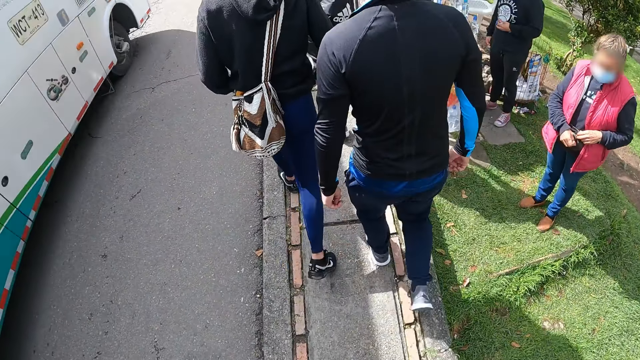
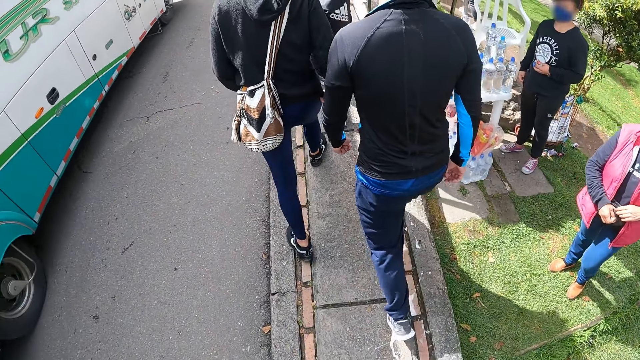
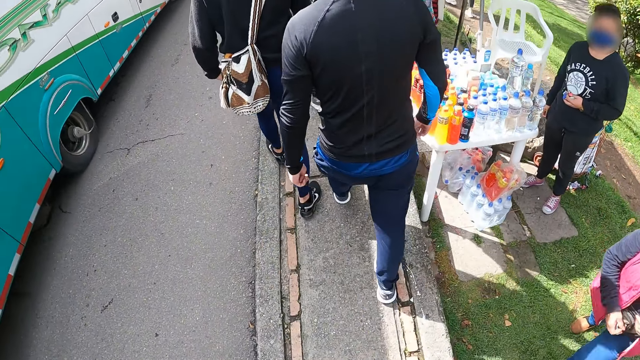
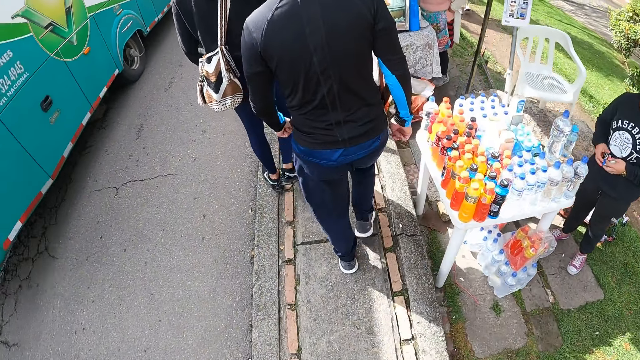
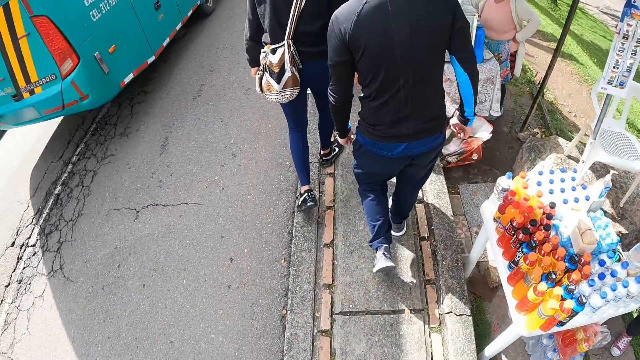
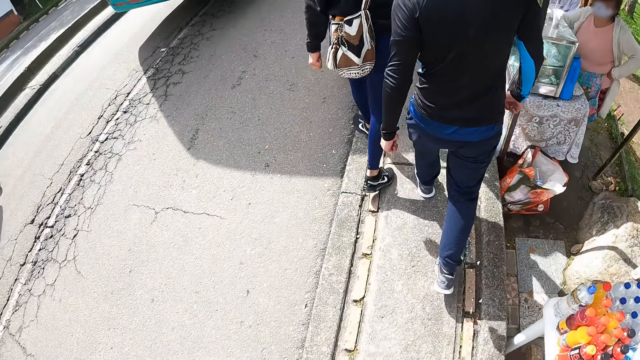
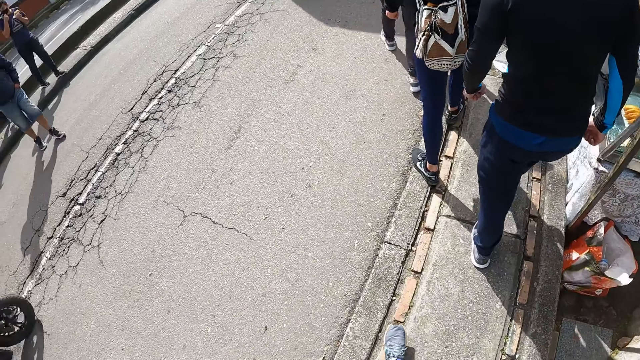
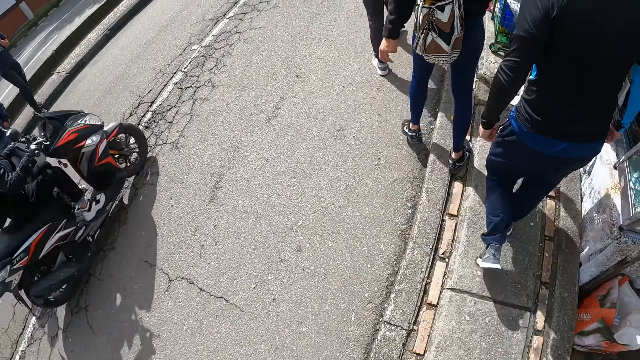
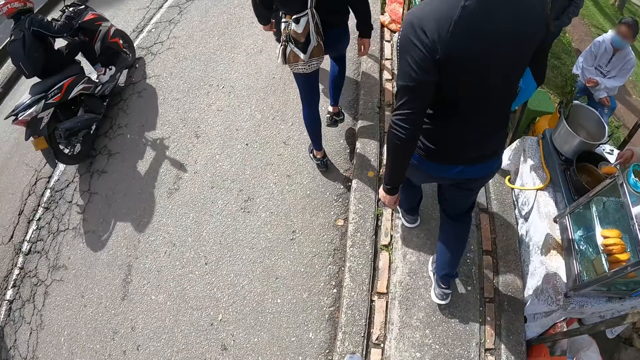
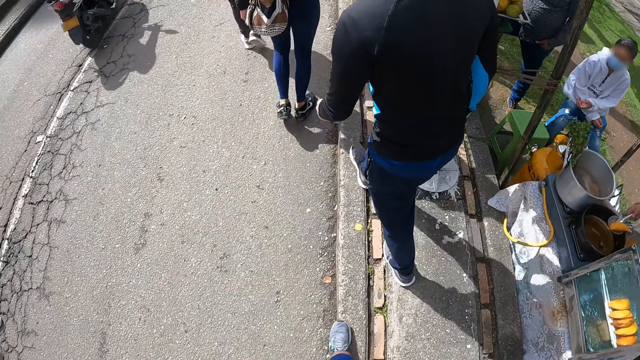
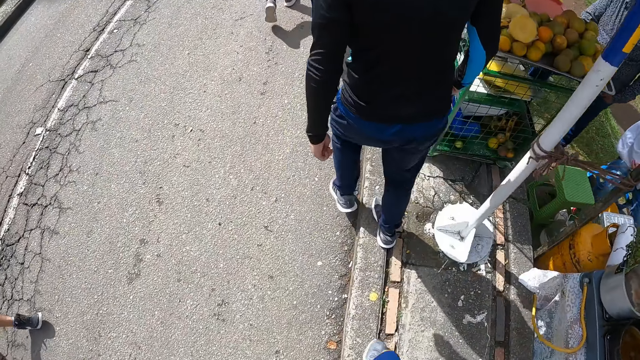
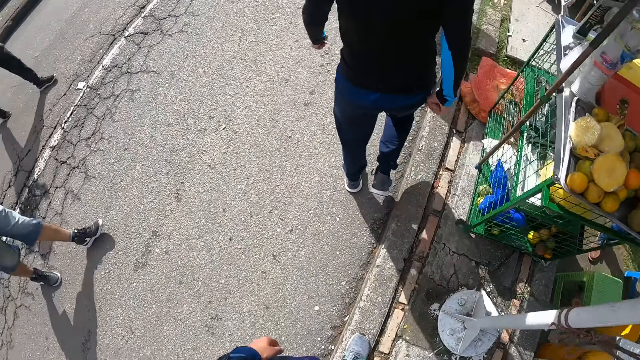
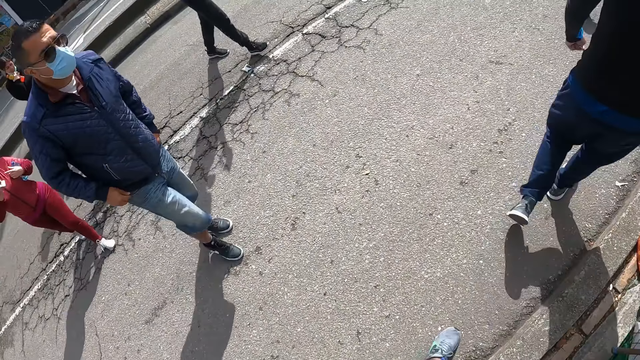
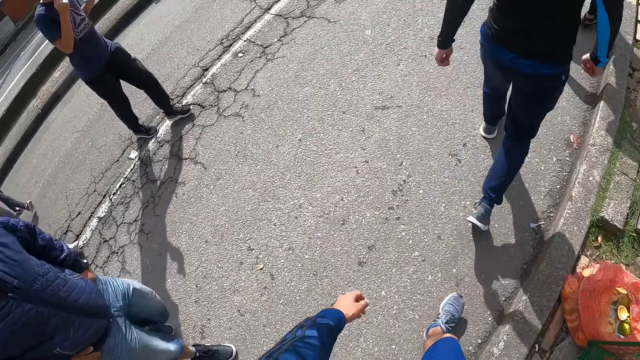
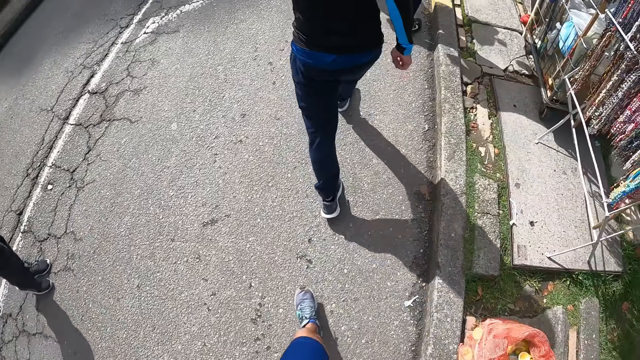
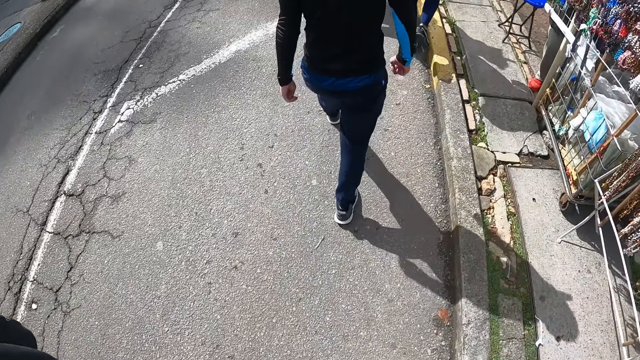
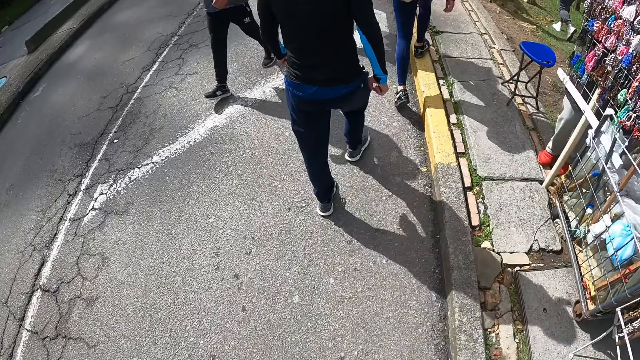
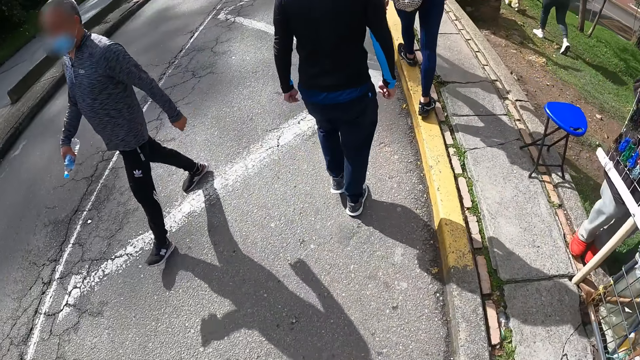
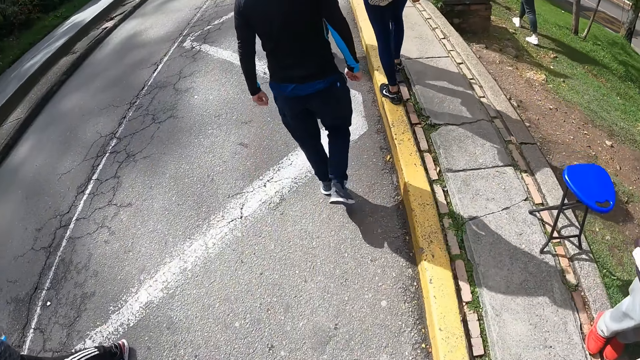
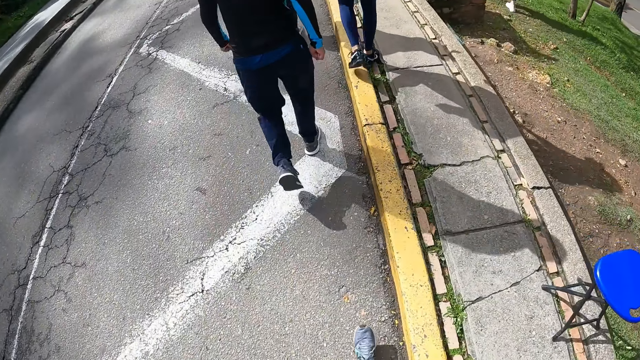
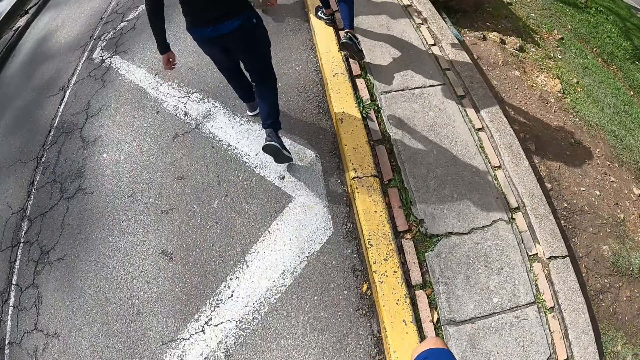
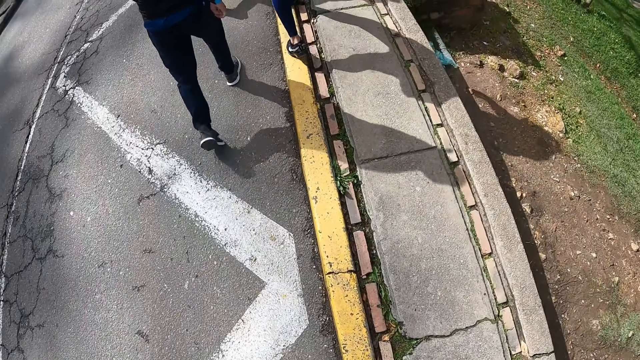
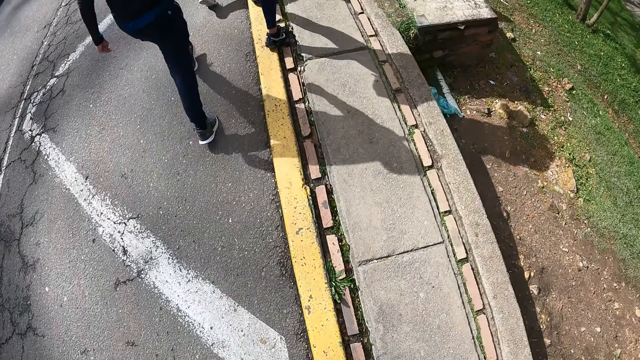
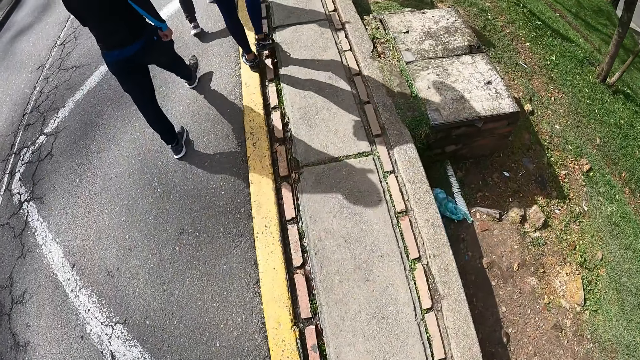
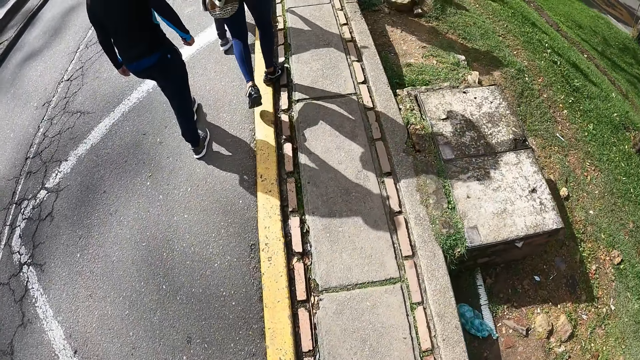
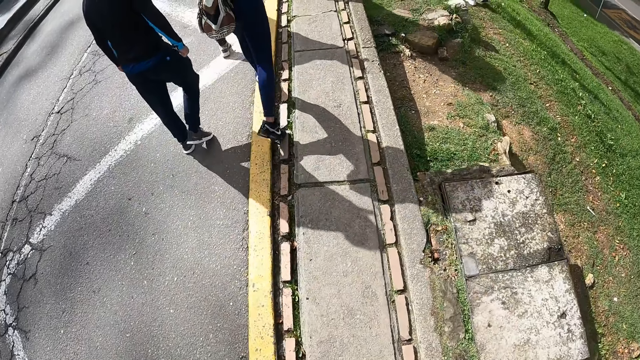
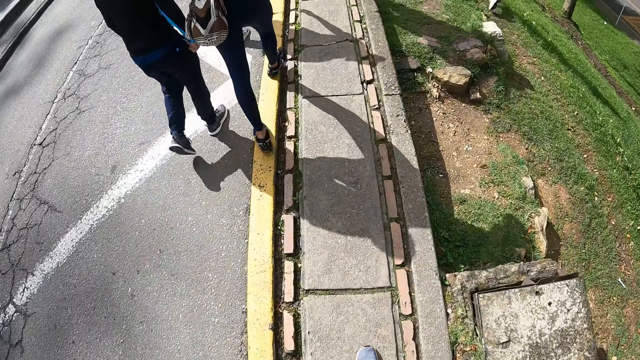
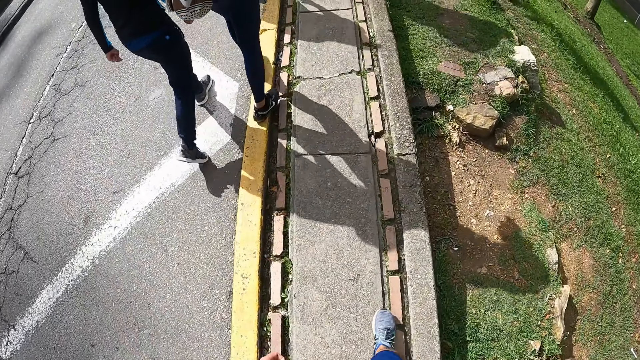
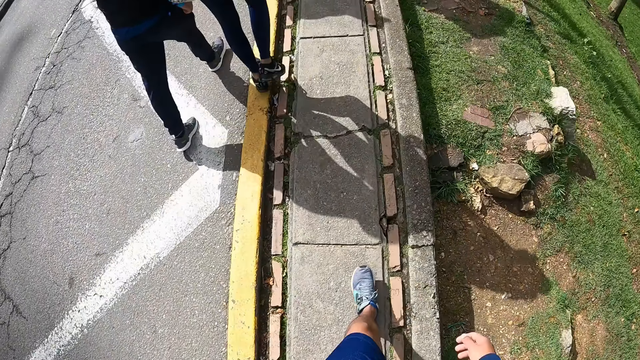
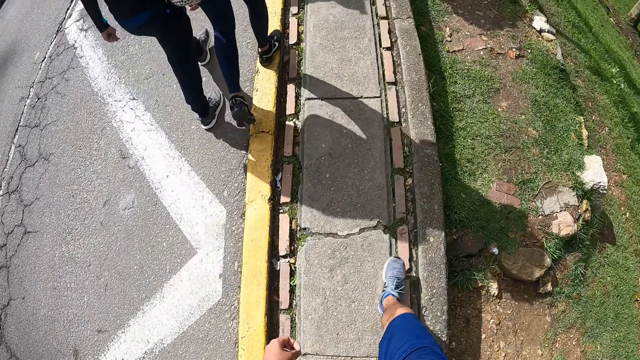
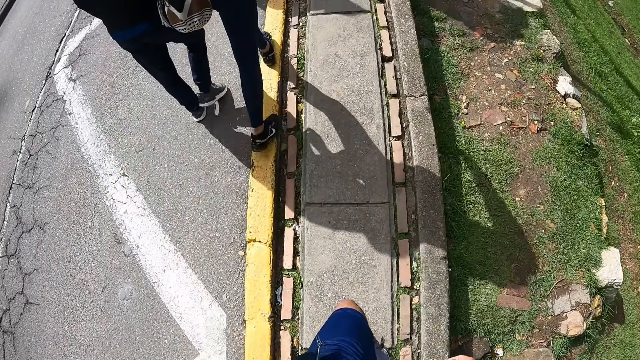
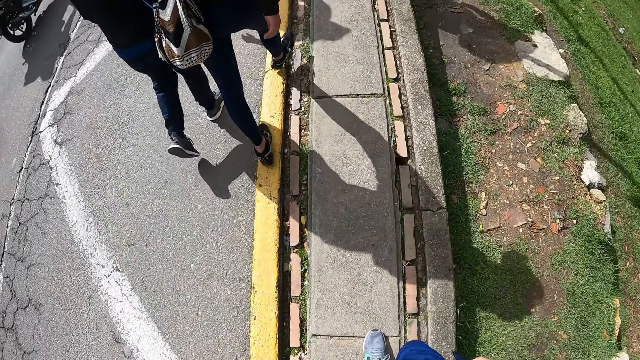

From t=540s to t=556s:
A man walks on the road. Another man rides a bike on the road. The second man rides the bike past the camera wearer. The first man walks on the road. The second man rides the bike past a third man. The second man rides the bike past a fourth man. The second man rides the bike past the first man. The third man walks on the road. The camera wearer walks on the road. The fourth man walks on the walkway. The camera wearer walks on the walkway.

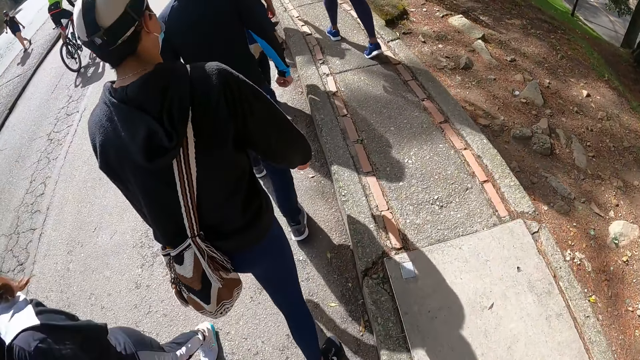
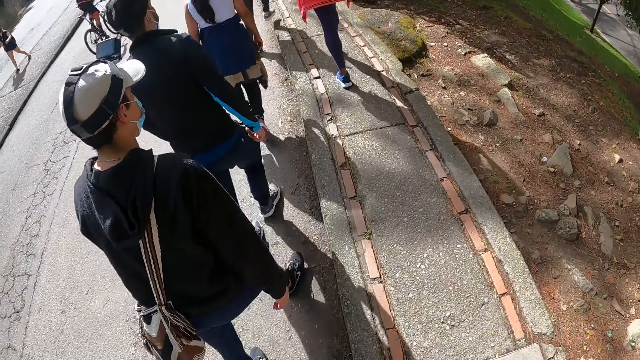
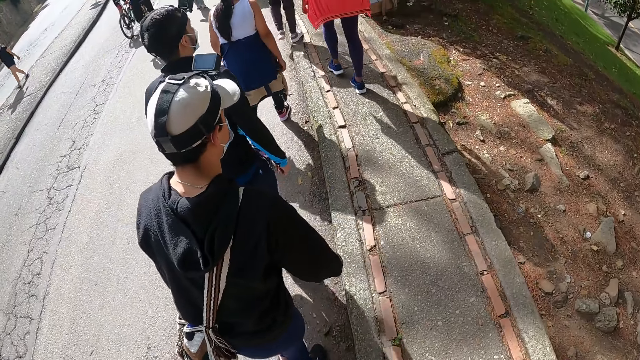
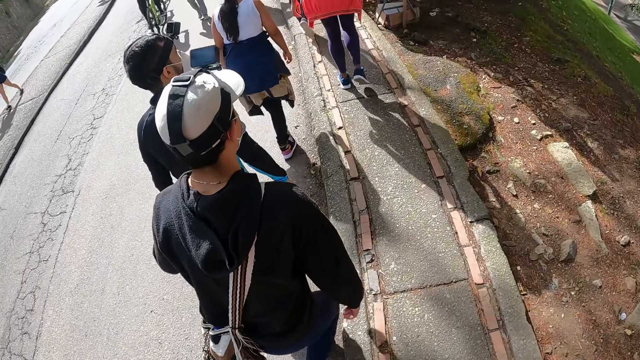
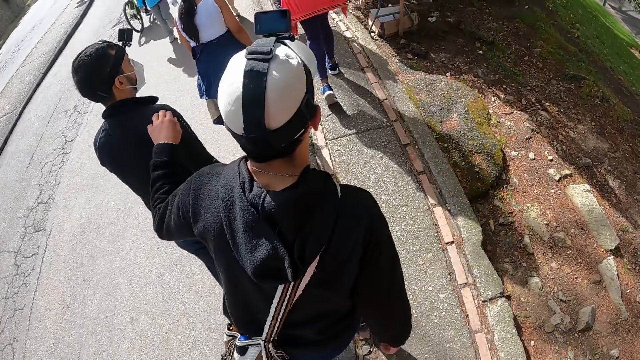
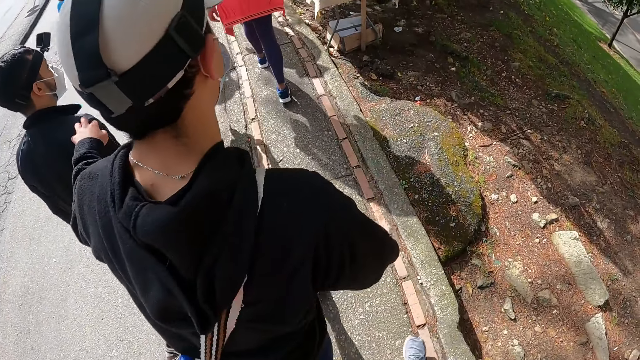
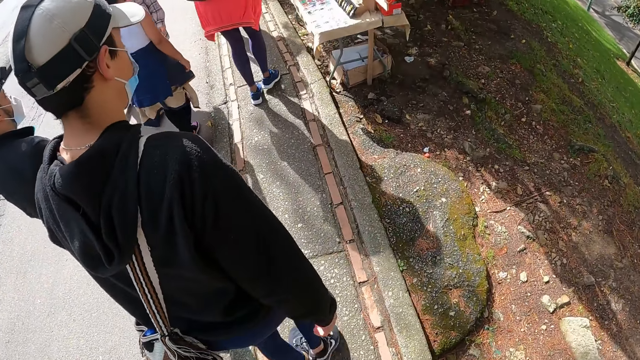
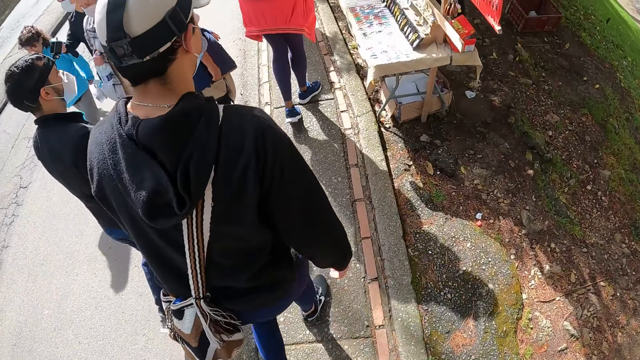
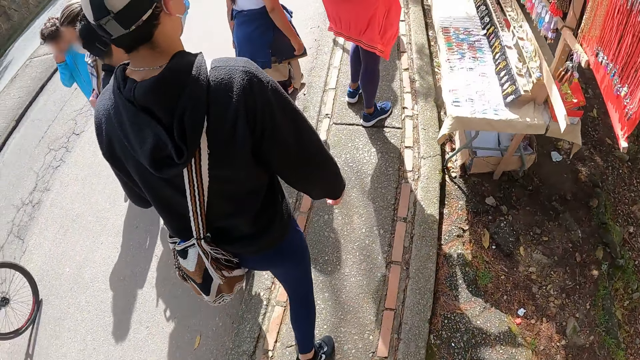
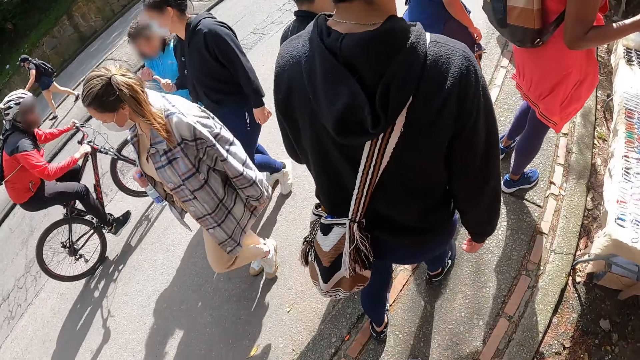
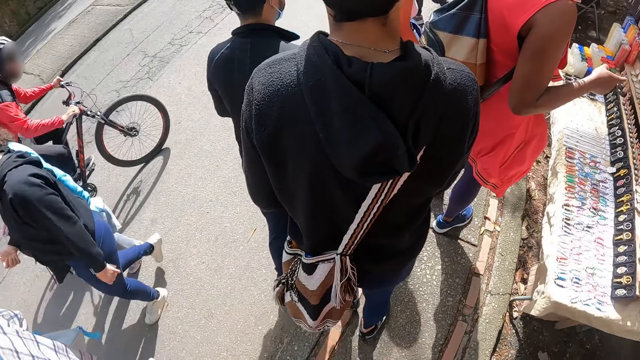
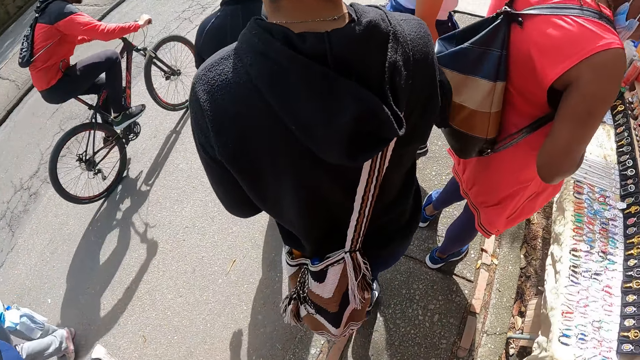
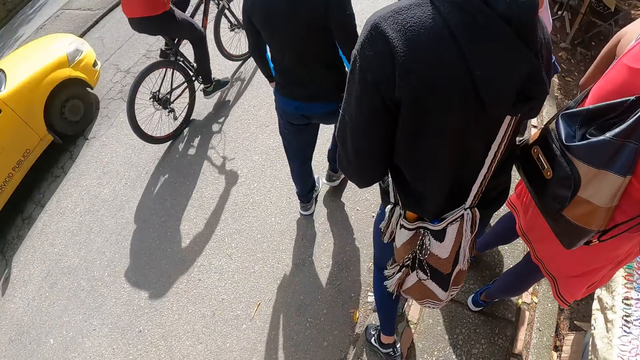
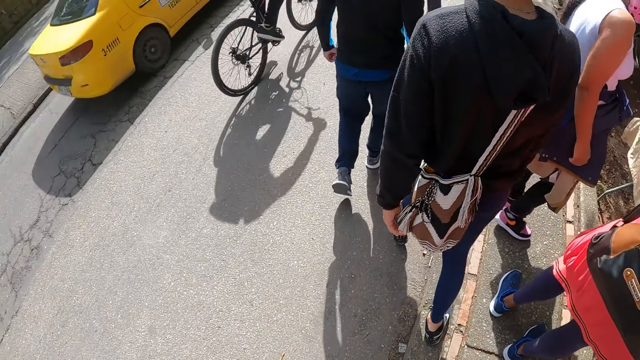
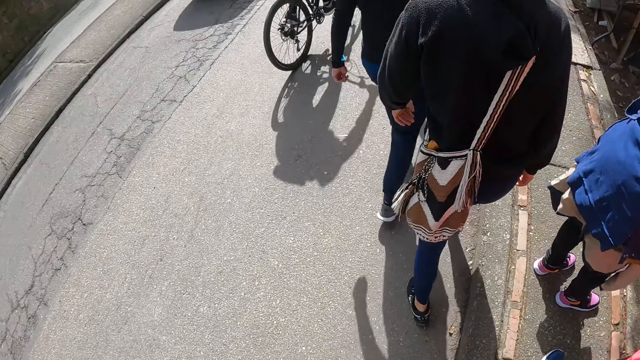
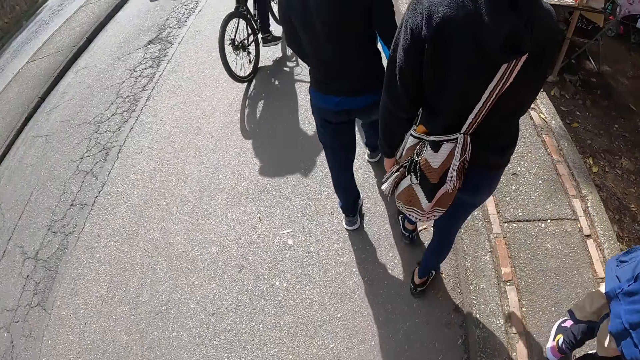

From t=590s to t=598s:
A man touches the right shoulder of another man with his left hand.
